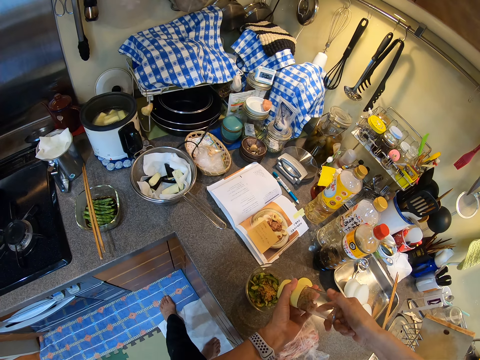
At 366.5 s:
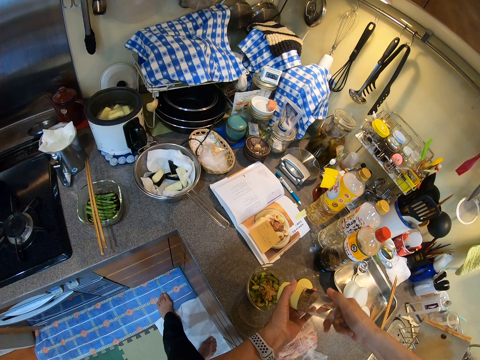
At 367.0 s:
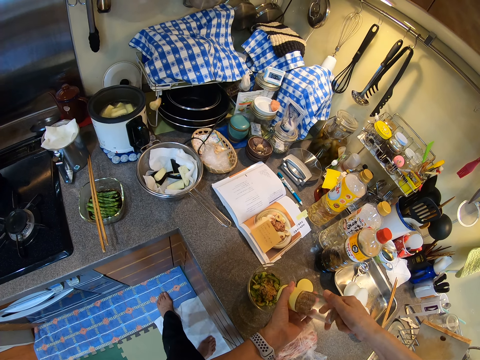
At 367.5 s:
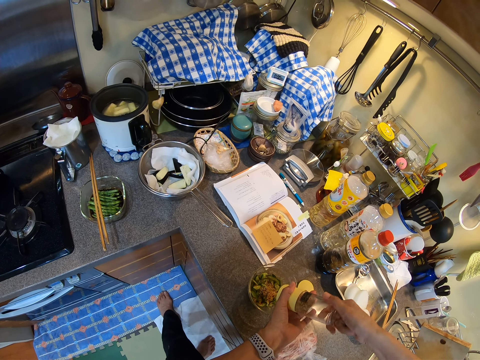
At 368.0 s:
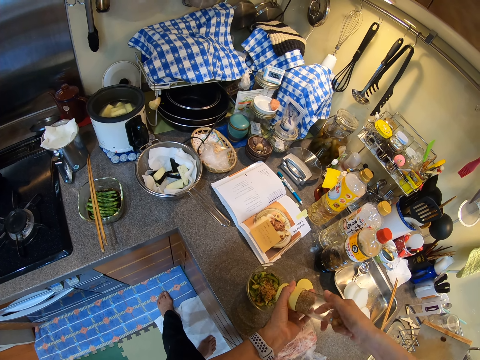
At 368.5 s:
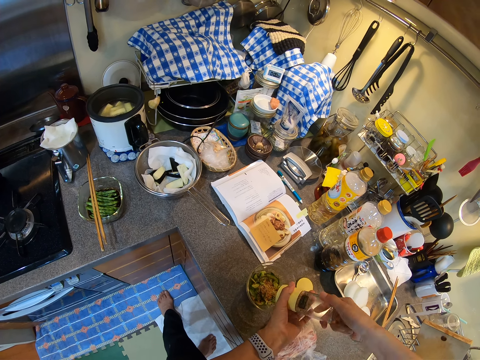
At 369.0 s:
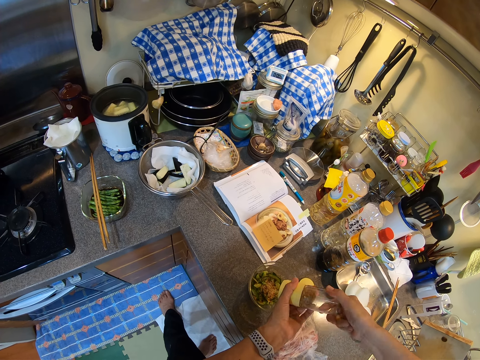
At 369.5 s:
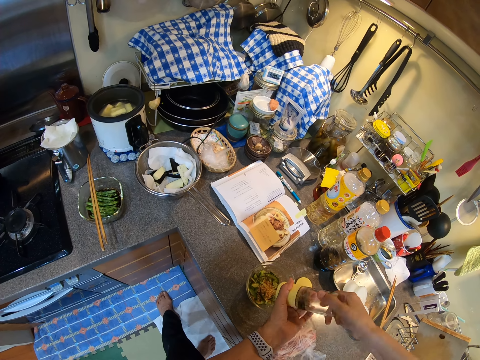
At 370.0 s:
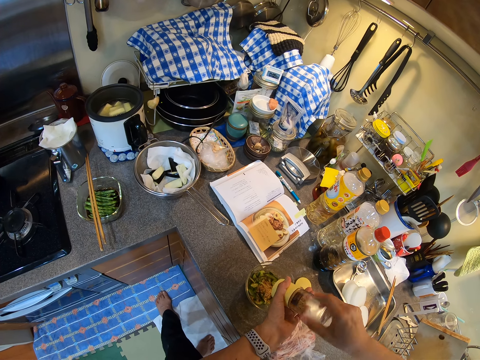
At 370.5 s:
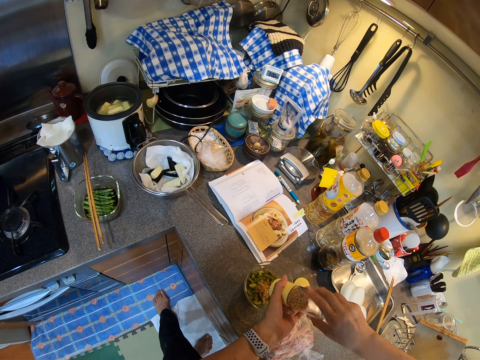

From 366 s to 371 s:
The camera wearer grinds the pepper.

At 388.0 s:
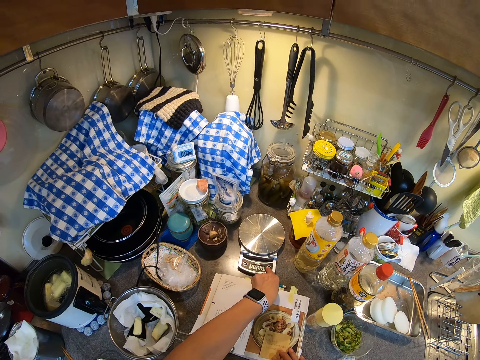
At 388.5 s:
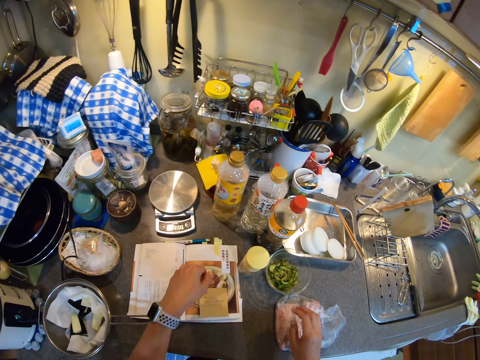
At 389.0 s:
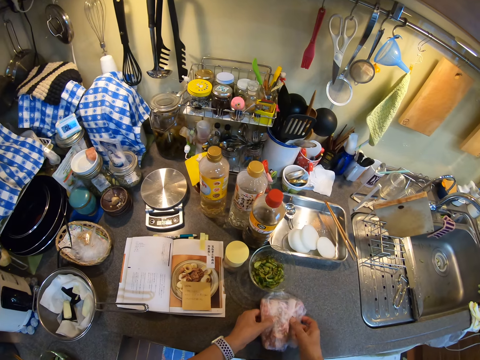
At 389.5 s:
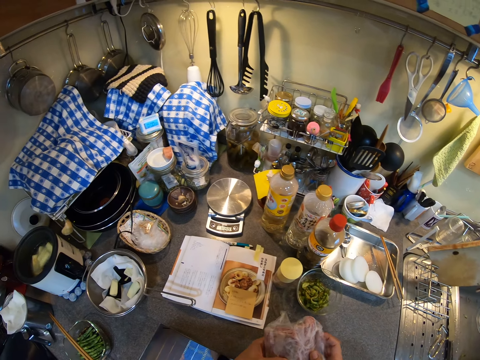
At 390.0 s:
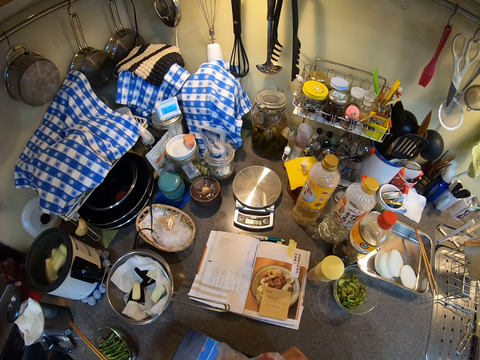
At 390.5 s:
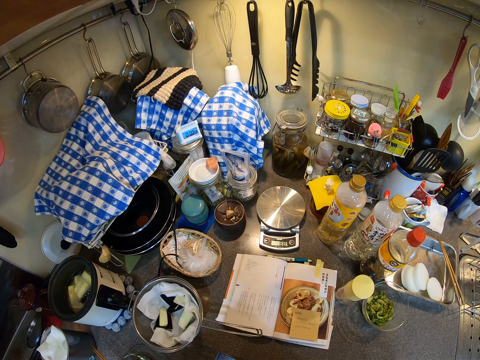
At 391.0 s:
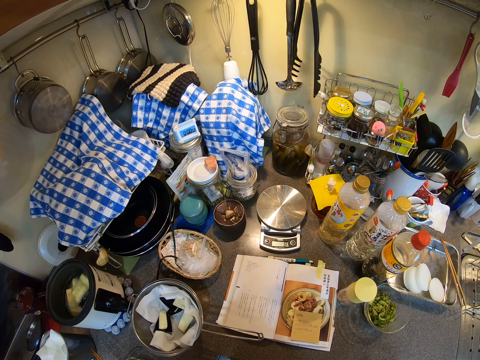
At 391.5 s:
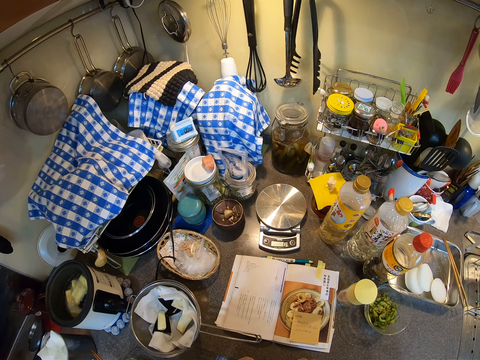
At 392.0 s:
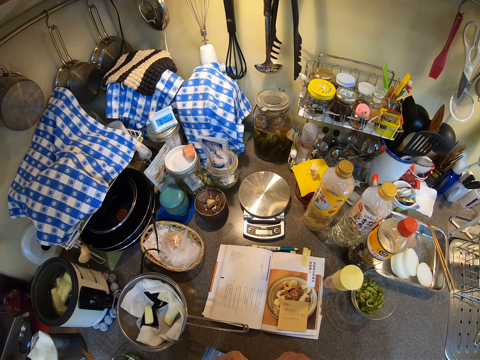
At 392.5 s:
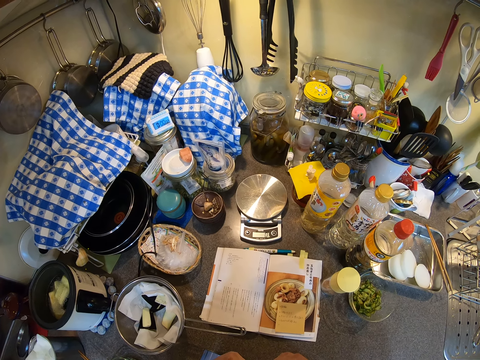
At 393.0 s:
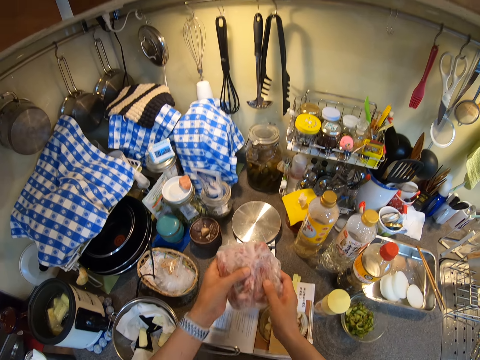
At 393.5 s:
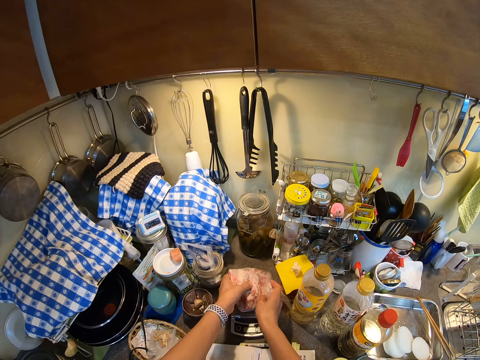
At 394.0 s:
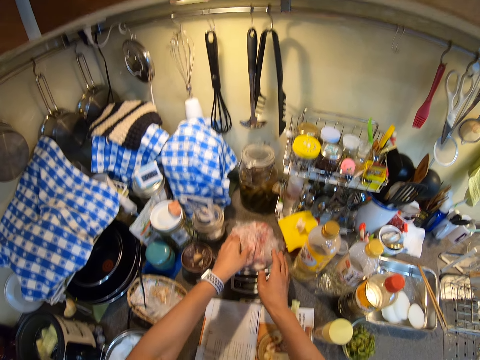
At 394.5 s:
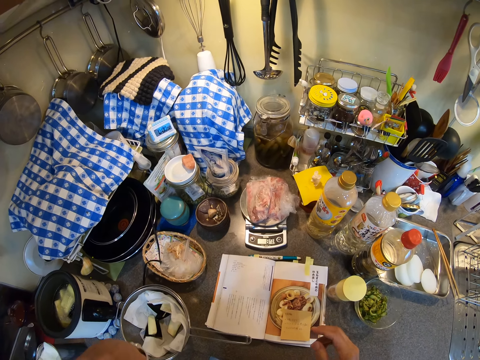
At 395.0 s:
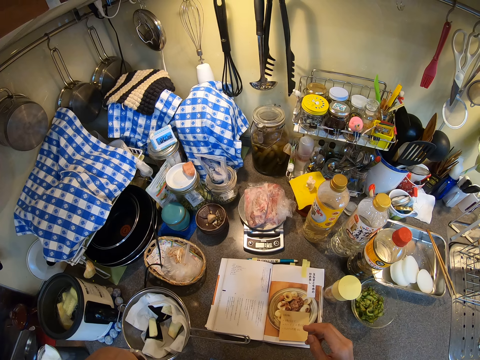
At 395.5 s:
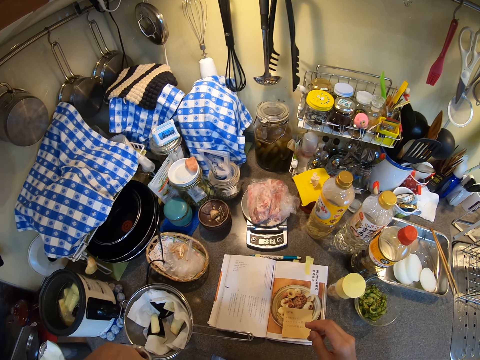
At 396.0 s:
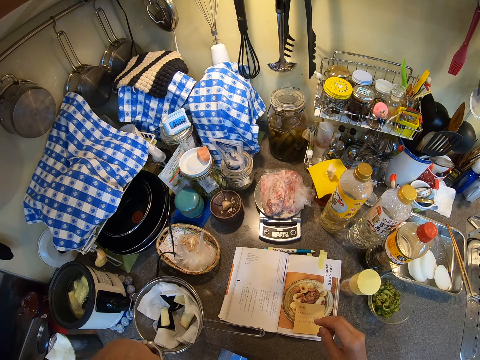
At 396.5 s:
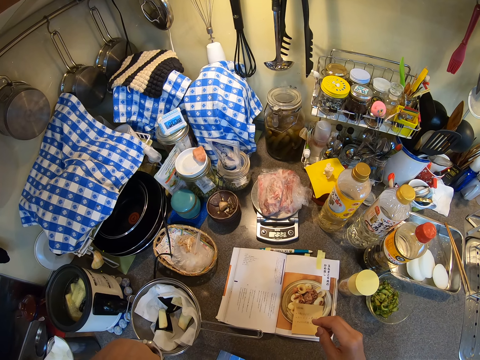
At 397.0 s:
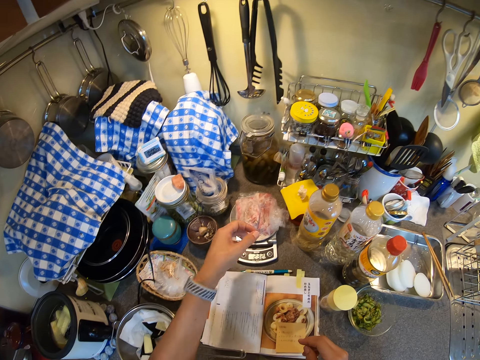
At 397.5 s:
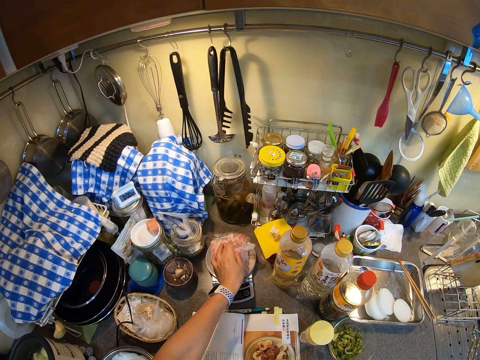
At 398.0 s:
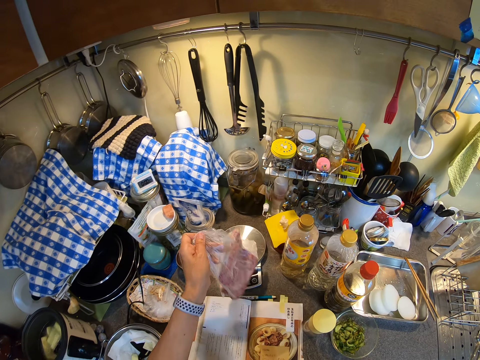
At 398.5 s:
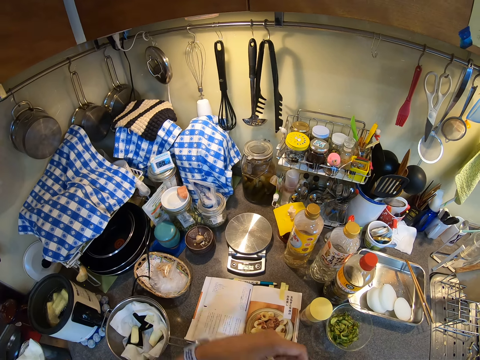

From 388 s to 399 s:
The camera wearer switches the equipment. They pick up food in the storage bag. They touch the meat, lift the meat up and lift their hands up. They weigh the food. They move the meat to measurements. They lift their hands up. They remove the food on the weighing scale. They move their left hand forward.

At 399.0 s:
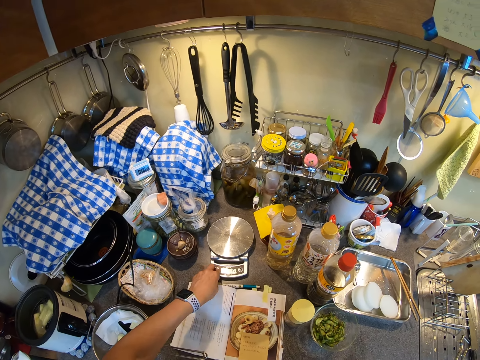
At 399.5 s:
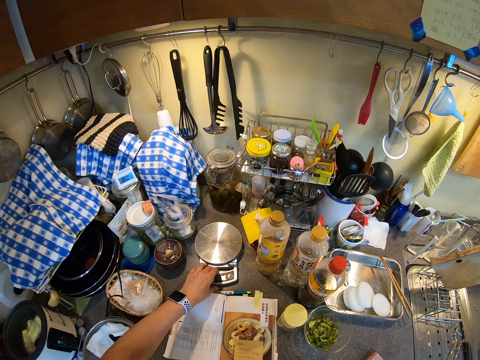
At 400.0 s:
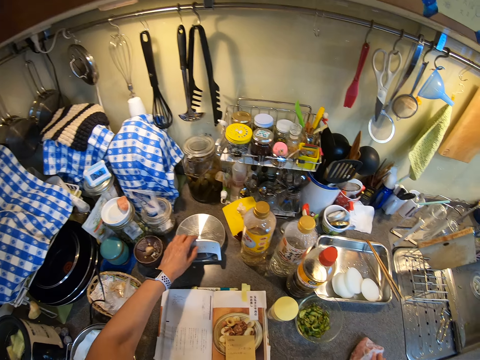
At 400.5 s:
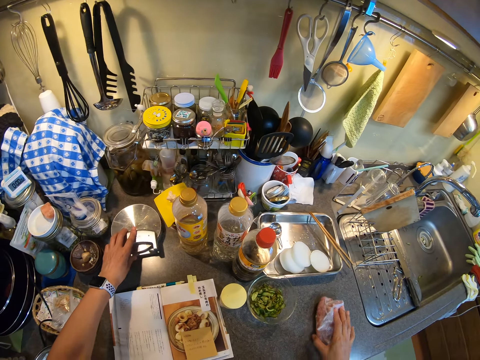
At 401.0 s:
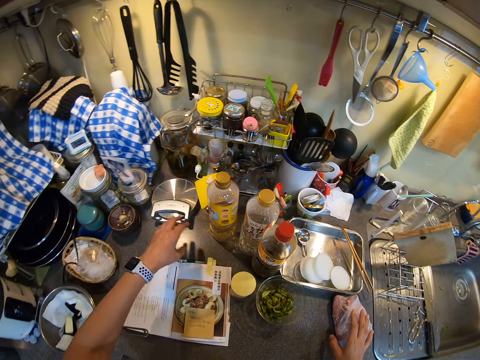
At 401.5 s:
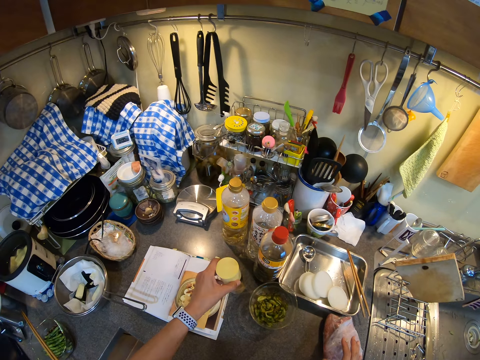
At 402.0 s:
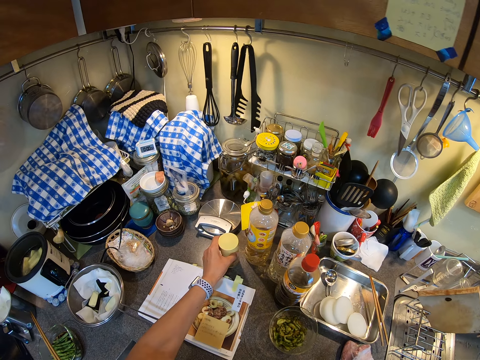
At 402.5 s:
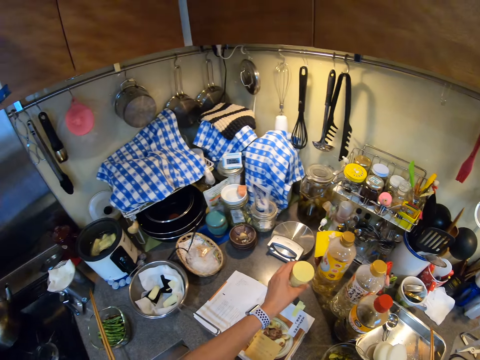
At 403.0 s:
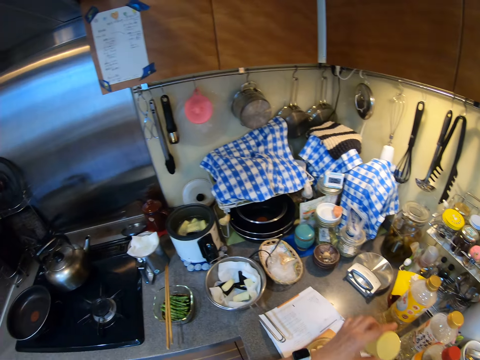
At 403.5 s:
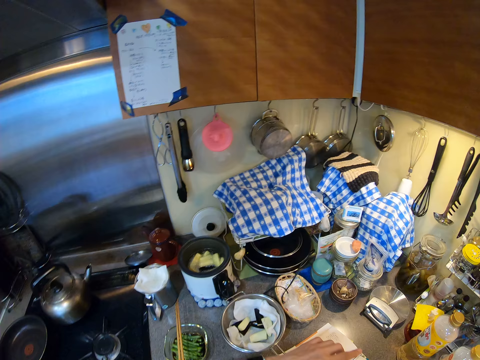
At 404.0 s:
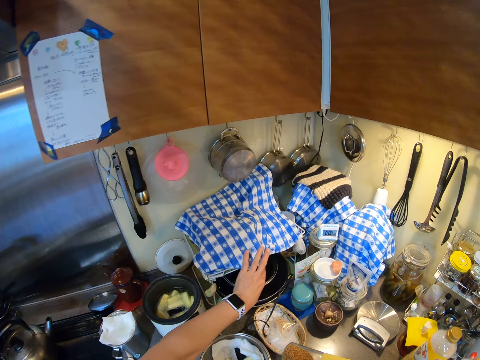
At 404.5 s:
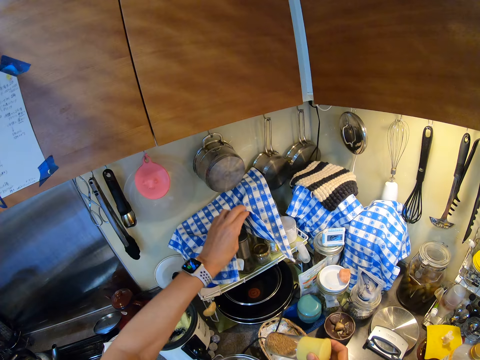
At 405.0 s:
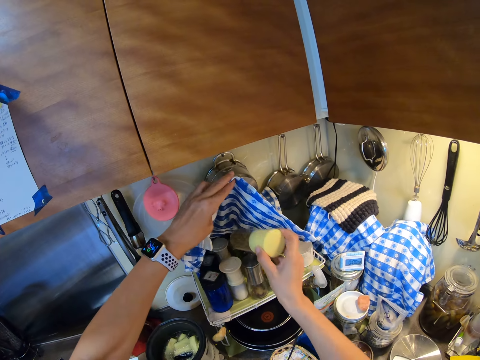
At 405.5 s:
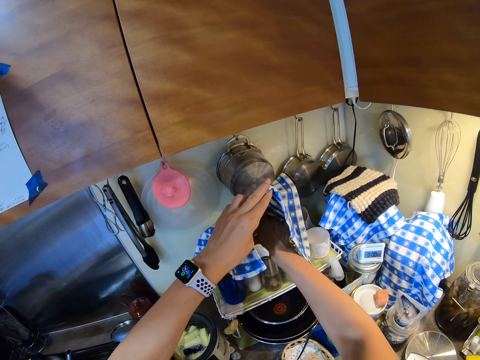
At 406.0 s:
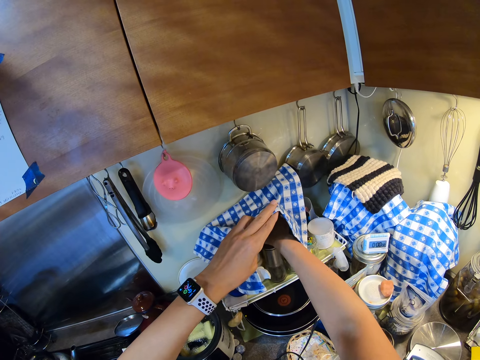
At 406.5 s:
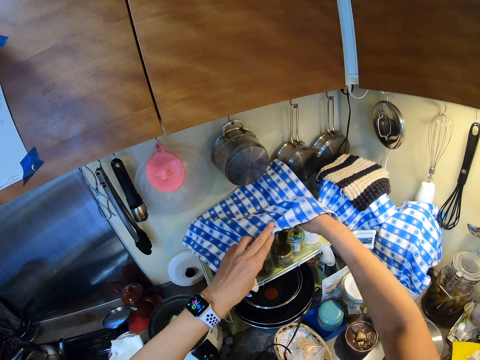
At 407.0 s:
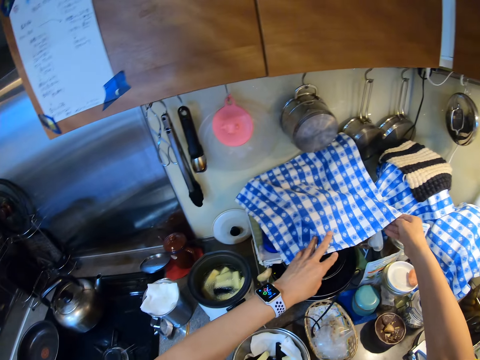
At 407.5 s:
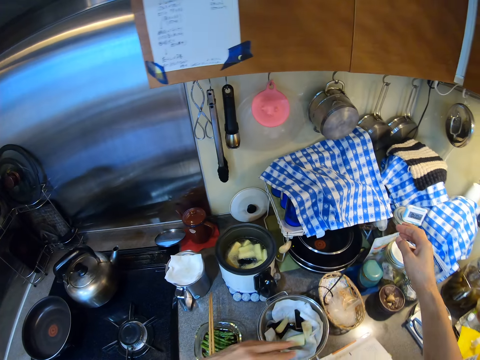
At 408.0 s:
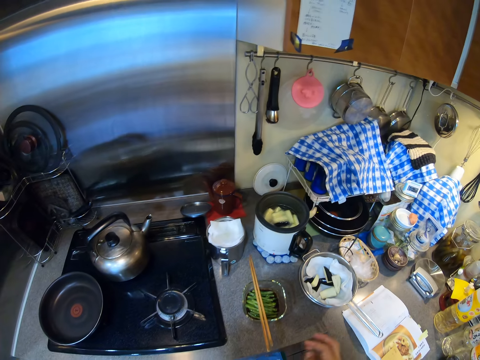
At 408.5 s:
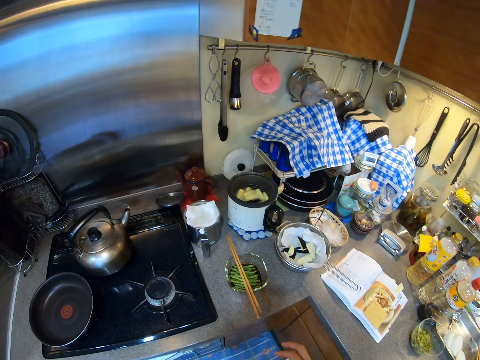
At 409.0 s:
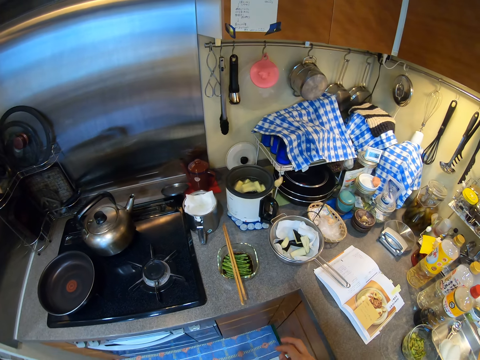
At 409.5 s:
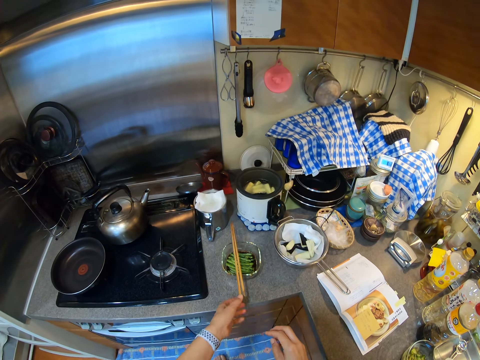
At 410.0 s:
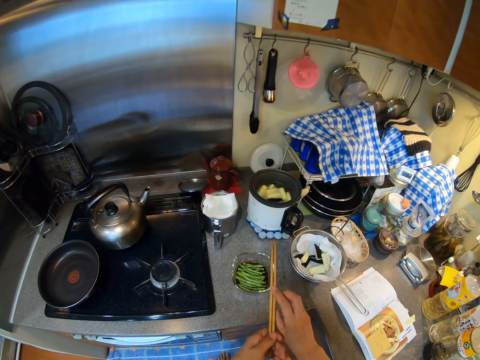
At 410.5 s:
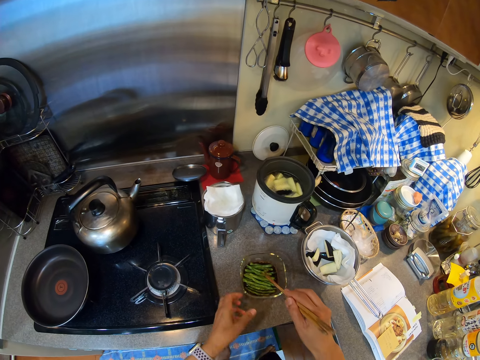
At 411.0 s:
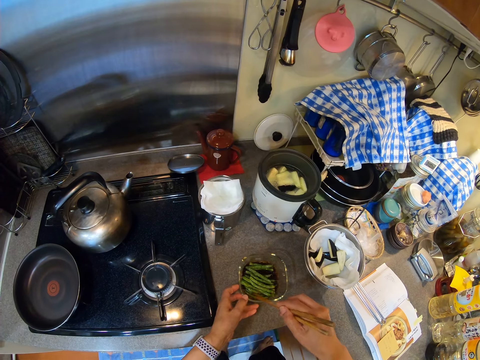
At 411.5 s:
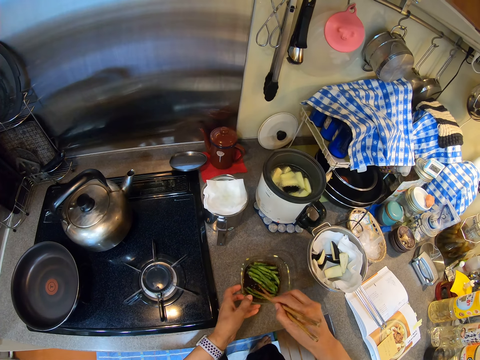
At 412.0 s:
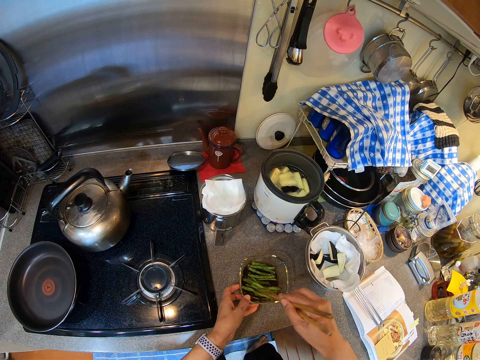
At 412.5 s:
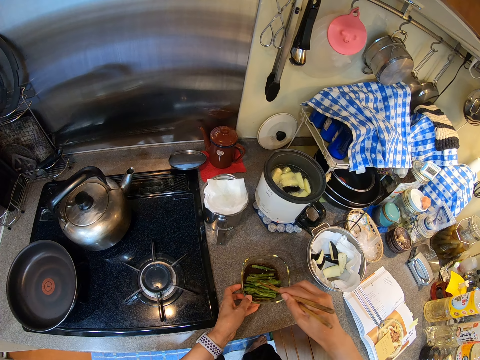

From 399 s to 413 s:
The camera wearer touches the meat. They turn off the weighing scale. They move the left hand forward. They move the weighing scale aside. They place the meat down. They hold the bottle, lift a hand up, and move the grinder. They put the bottle down. They lift the bottle up. They lift the bottle up again. They lift the kitchen towel. They open the towel. They move the hand forward. They place the grinder on the spice rack. They cover the spices with the kitchen towel. They look around. They lift a hand up. They pick up the chopsticks. They hold the sticks. They coat the vegetables with the sauce in the bowl. They hold the bowl, lift the stick up, and stir the asparagus.
